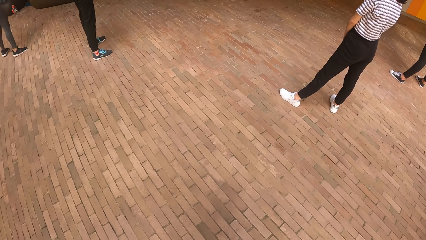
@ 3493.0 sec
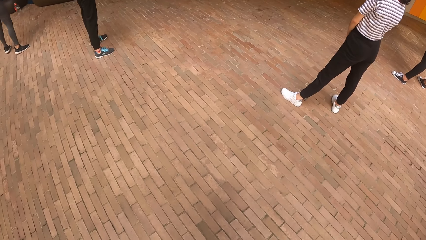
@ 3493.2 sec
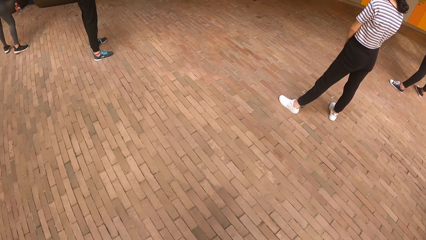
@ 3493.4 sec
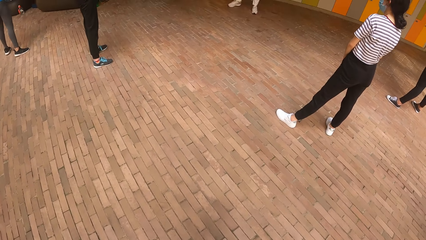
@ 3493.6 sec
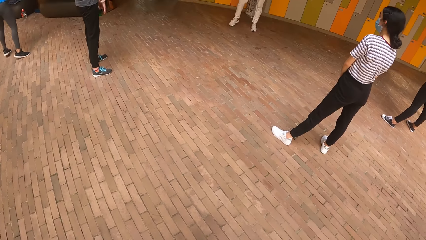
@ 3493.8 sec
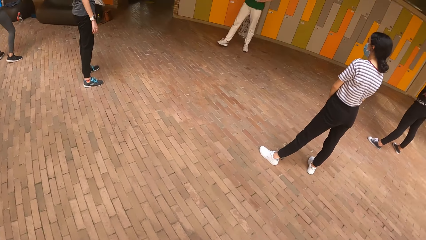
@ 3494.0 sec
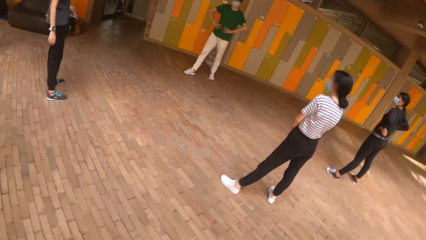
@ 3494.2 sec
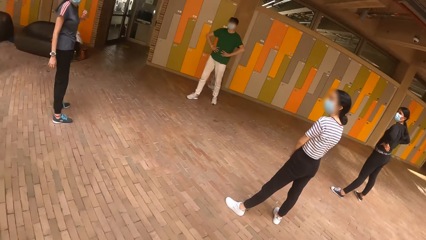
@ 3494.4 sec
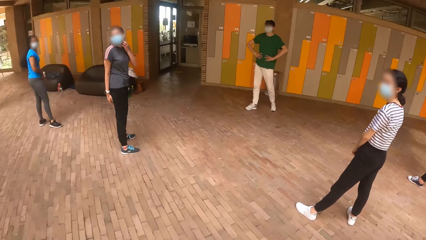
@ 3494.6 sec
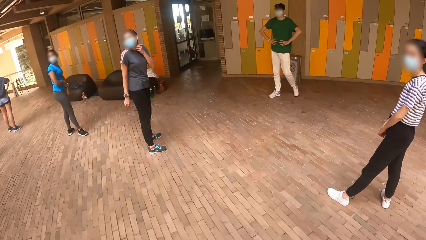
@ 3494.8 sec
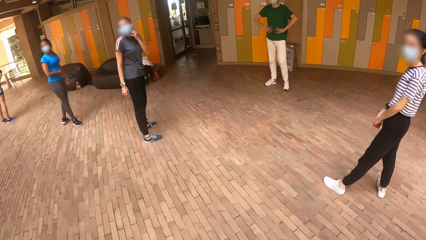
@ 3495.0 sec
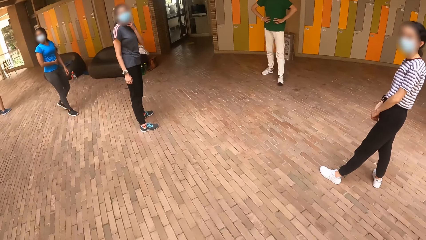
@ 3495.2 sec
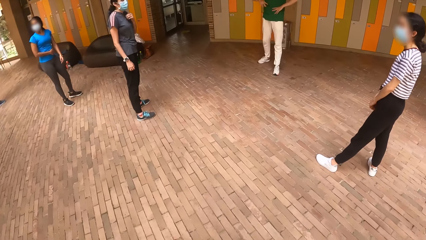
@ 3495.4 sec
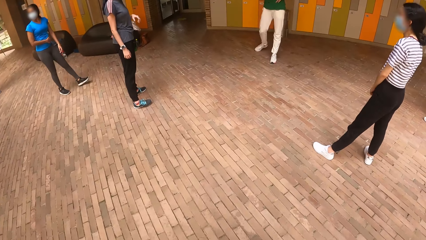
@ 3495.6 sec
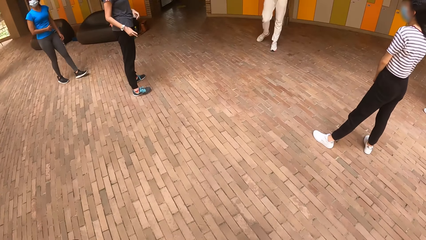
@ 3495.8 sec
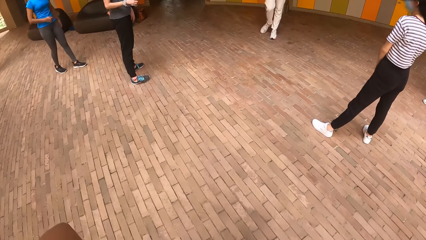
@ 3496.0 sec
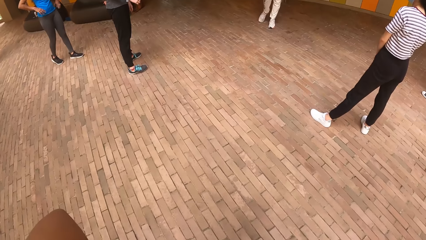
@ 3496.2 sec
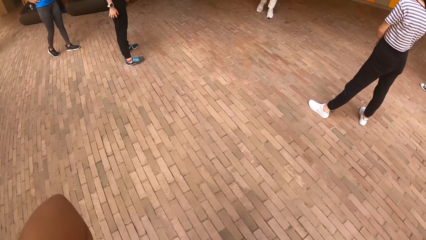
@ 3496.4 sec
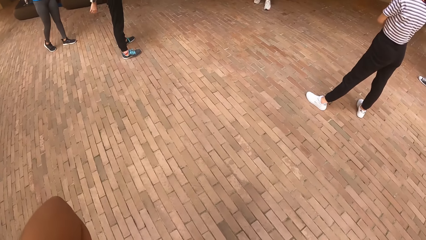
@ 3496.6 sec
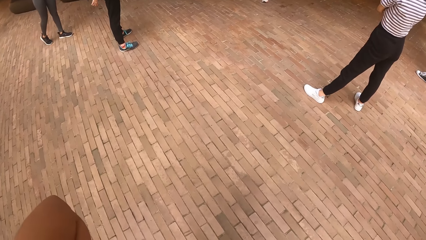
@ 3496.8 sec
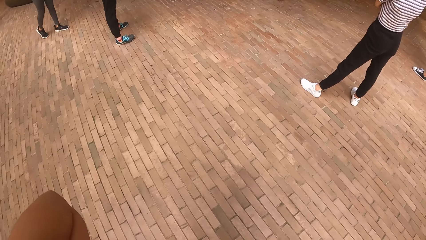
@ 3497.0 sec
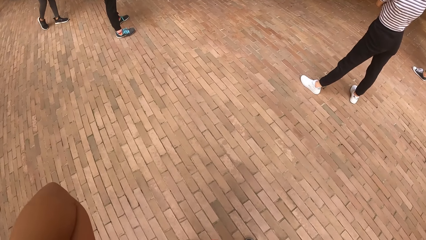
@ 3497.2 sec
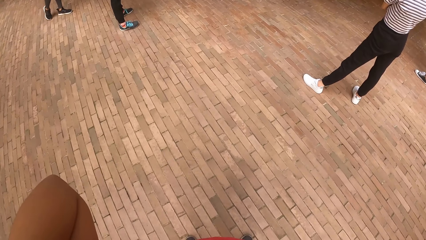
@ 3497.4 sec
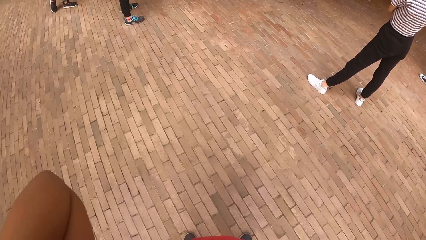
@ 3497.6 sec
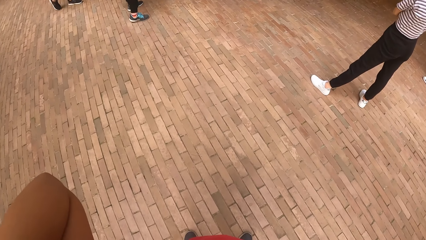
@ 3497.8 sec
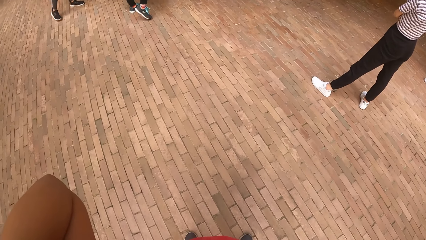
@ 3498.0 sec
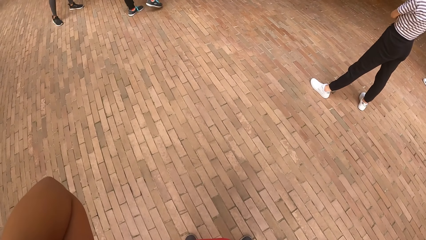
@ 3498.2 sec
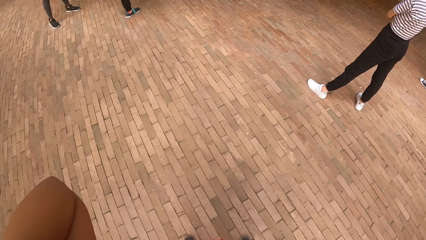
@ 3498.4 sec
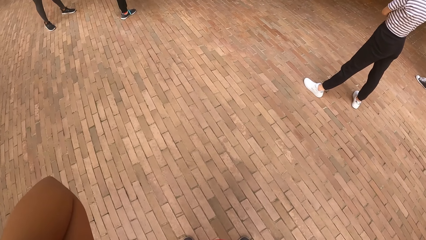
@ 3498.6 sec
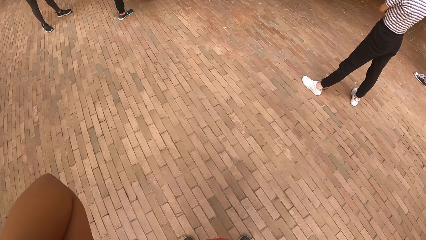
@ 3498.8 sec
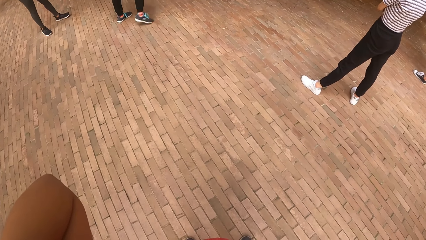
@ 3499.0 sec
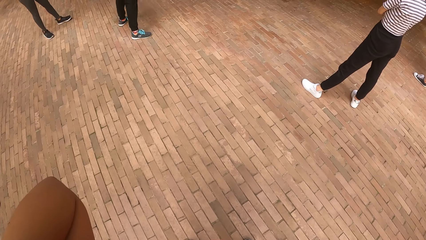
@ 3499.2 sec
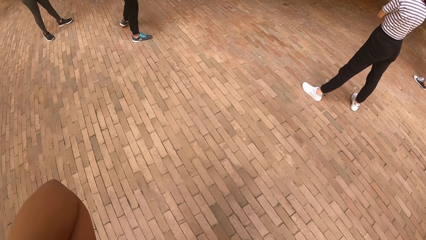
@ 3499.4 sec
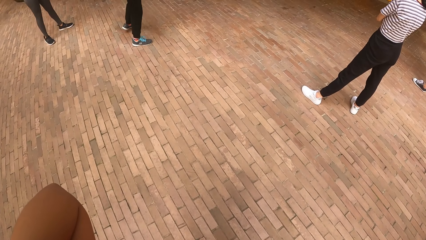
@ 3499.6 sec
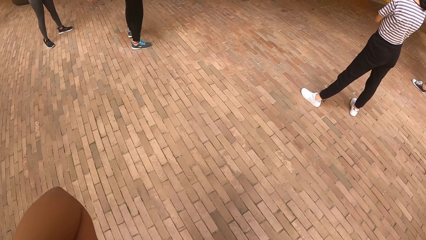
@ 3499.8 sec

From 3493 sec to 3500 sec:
The man converses with the group of people.

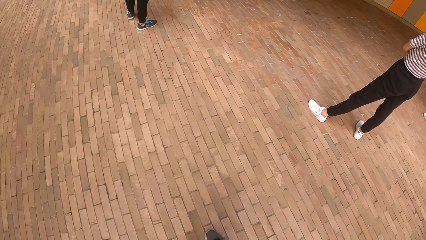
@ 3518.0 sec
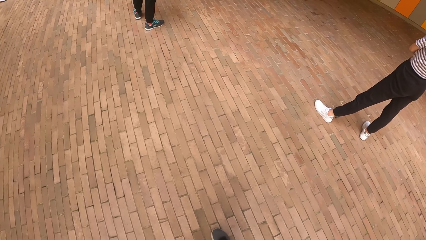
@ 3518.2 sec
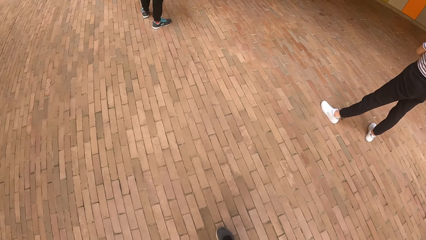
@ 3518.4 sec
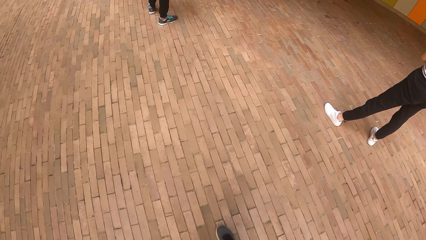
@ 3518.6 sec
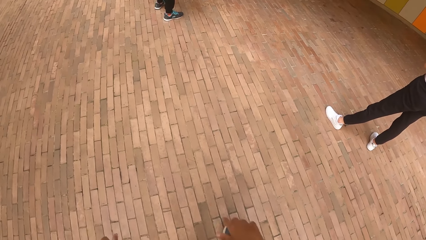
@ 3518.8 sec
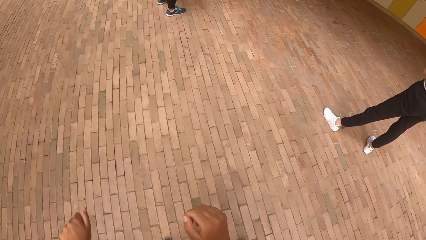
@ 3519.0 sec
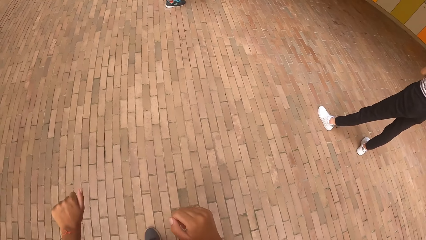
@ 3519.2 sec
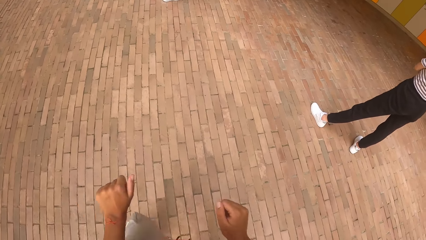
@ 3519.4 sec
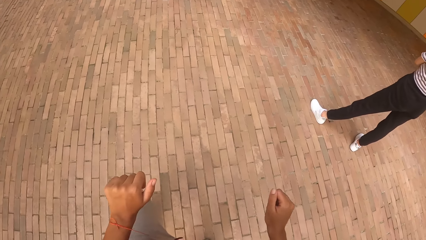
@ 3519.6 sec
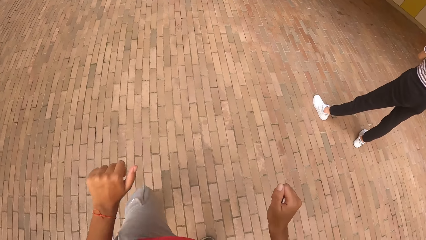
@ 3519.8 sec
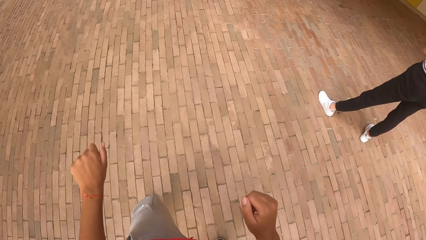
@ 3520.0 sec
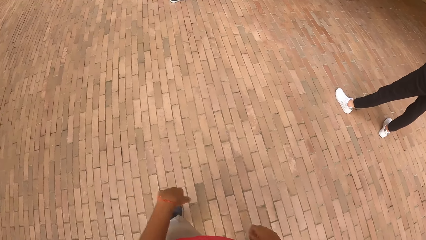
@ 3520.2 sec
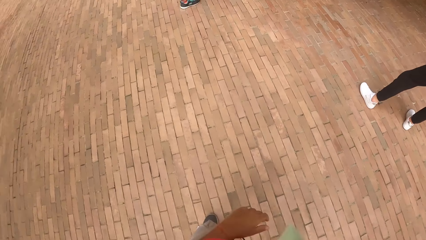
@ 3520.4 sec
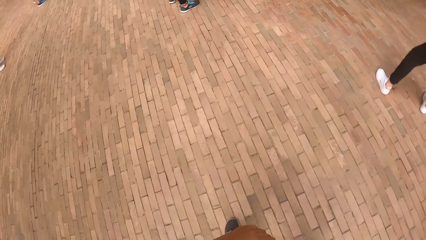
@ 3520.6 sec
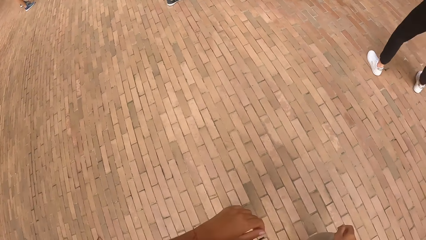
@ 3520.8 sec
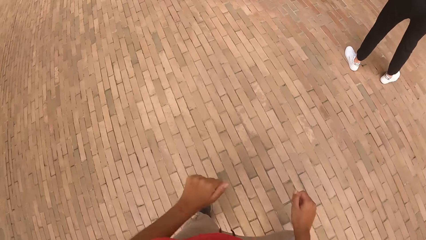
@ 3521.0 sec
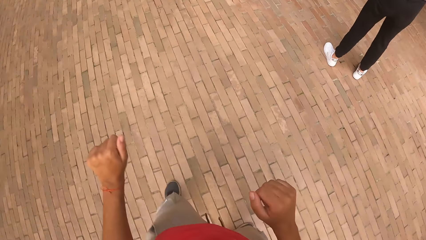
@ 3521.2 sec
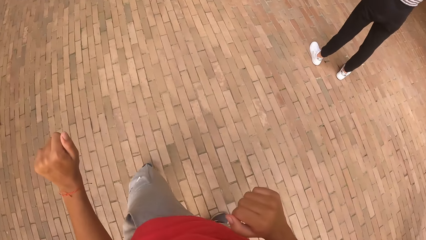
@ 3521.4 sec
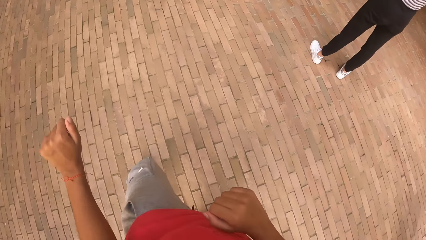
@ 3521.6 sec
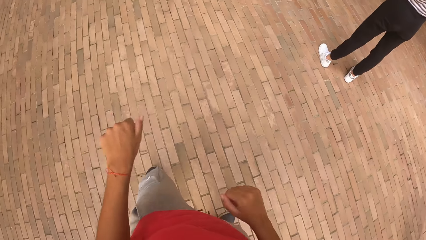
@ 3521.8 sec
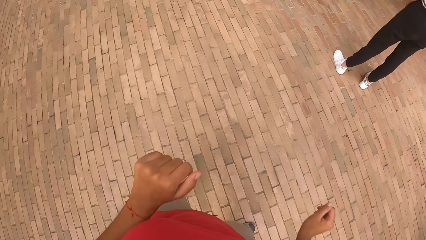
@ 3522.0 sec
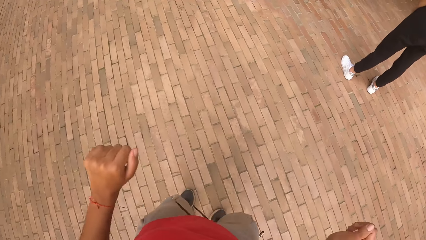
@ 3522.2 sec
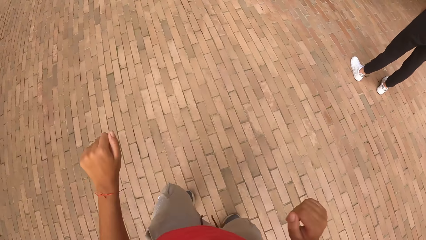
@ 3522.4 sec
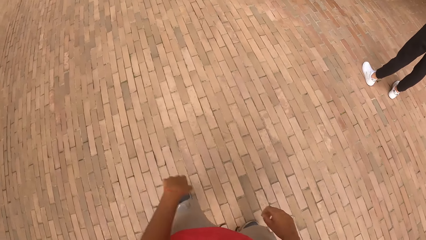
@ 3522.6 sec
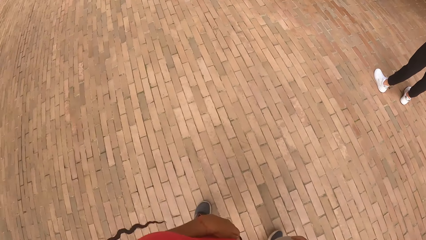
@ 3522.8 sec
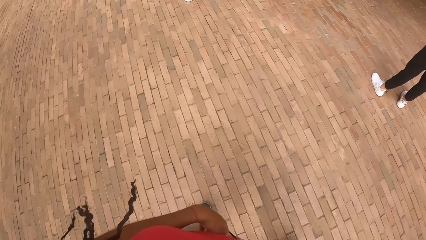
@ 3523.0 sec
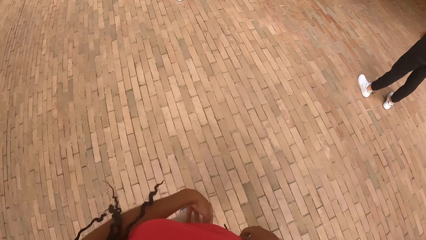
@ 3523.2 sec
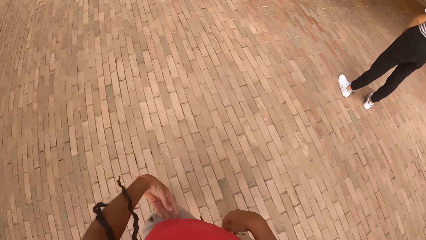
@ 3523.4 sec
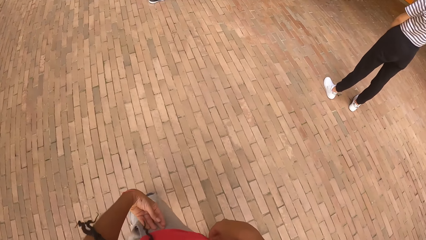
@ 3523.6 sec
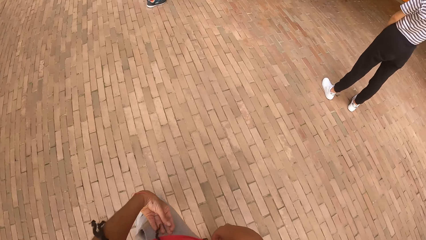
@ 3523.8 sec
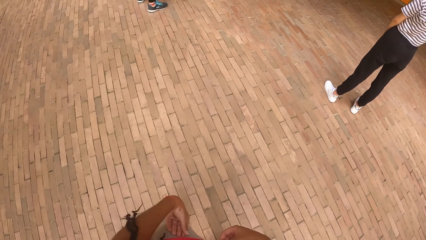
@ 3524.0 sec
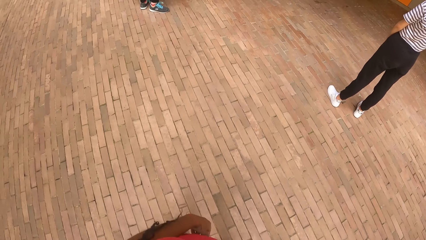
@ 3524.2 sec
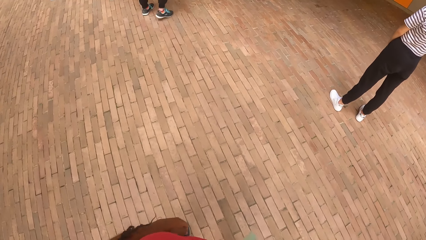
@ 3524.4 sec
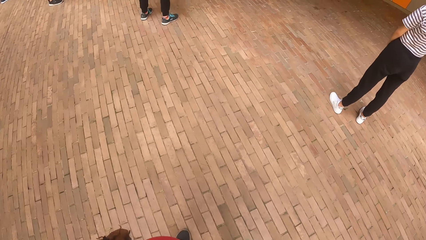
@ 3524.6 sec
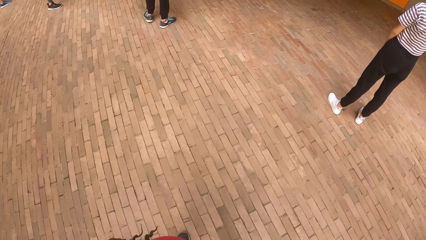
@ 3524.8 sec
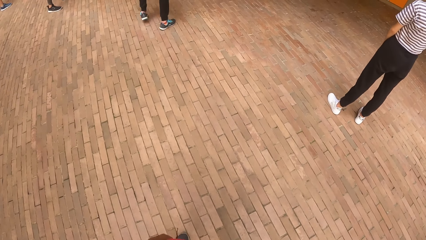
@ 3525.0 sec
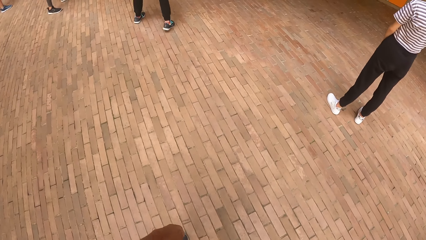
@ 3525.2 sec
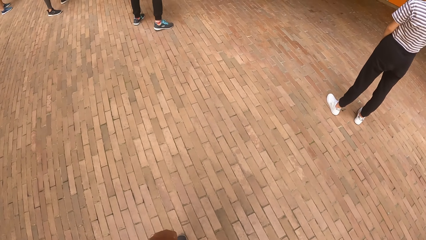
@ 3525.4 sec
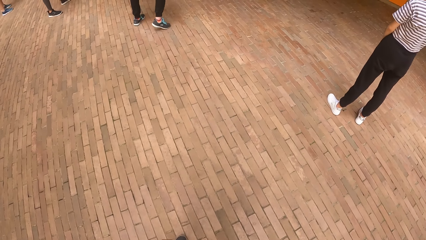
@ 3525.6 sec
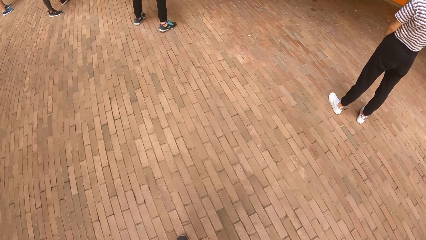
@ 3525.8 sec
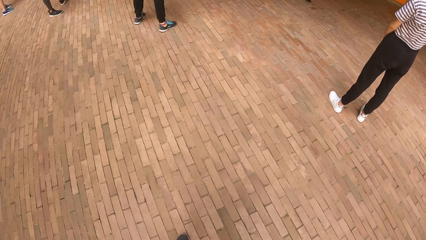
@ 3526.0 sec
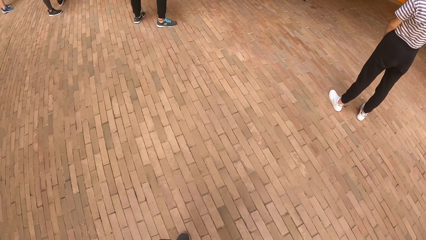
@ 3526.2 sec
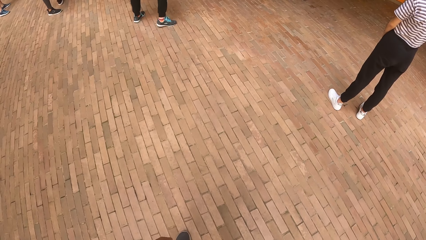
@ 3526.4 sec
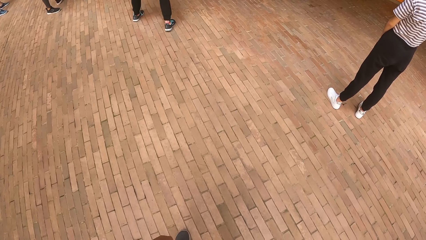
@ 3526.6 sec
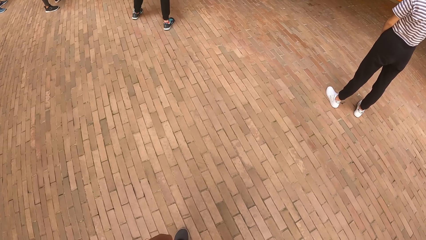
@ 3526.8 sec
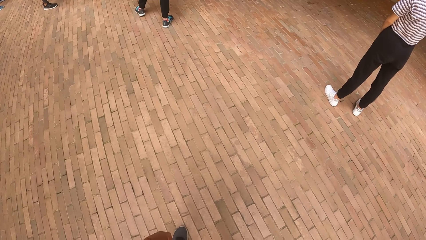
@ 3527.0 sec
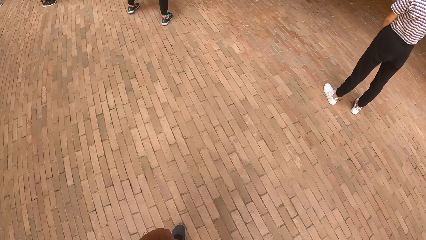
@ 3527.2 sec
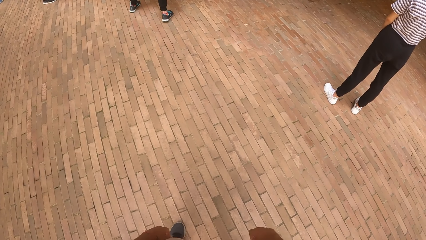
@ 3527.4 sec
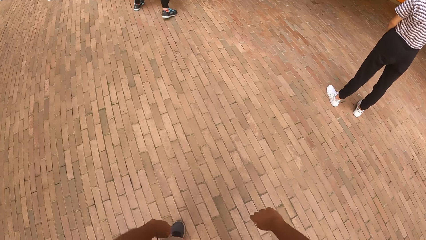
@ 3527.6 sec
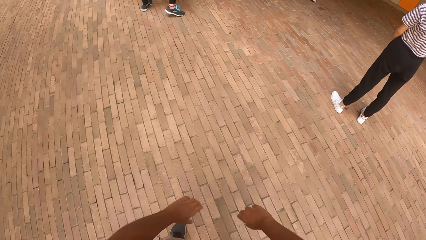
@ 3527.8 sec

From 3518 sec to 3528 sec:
The camera wearer dances.
